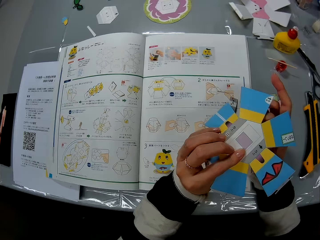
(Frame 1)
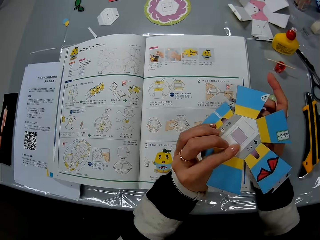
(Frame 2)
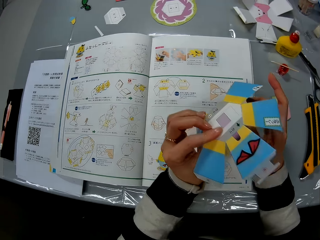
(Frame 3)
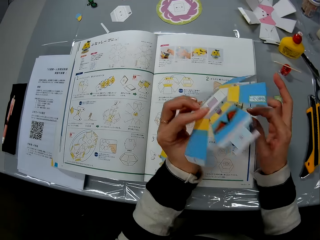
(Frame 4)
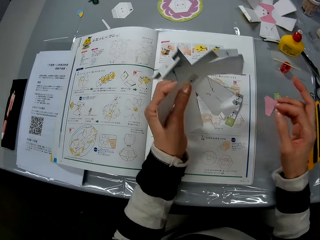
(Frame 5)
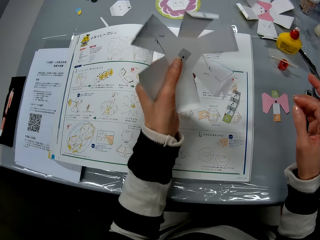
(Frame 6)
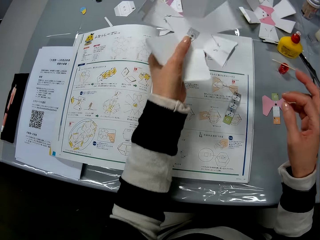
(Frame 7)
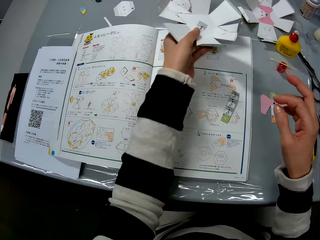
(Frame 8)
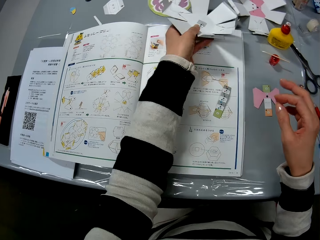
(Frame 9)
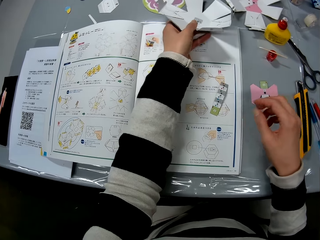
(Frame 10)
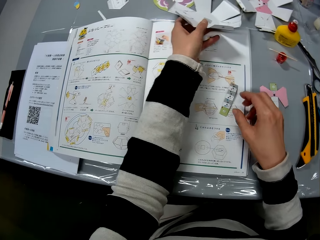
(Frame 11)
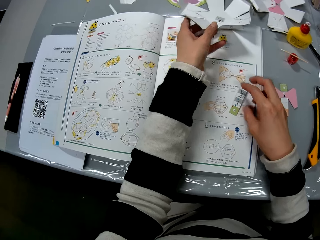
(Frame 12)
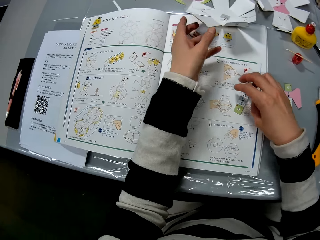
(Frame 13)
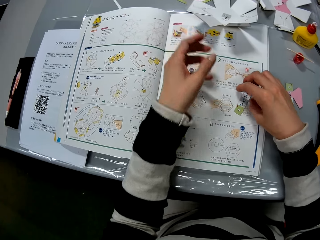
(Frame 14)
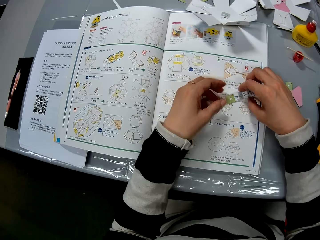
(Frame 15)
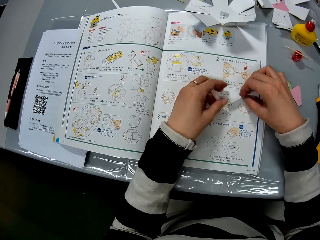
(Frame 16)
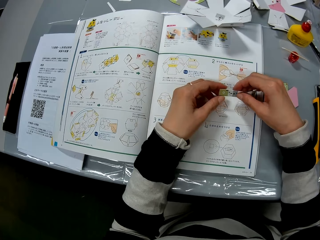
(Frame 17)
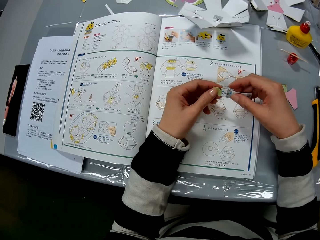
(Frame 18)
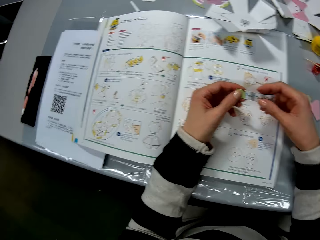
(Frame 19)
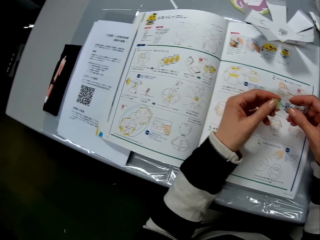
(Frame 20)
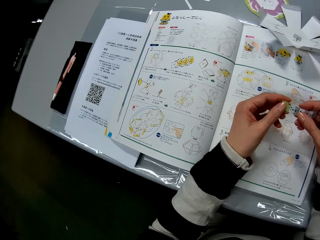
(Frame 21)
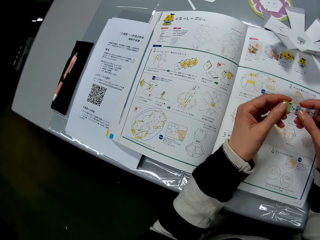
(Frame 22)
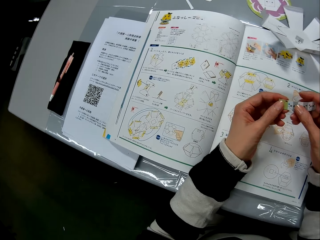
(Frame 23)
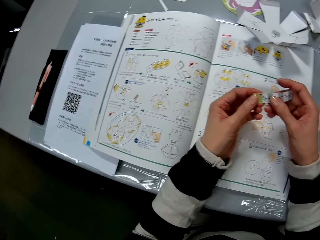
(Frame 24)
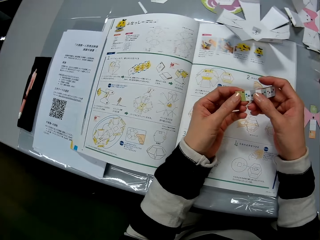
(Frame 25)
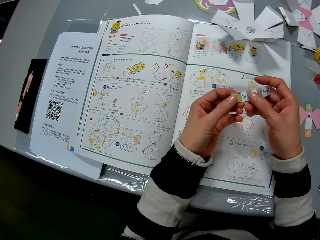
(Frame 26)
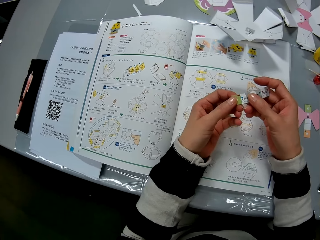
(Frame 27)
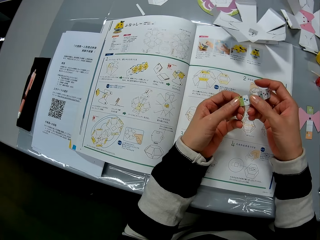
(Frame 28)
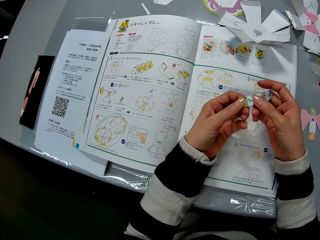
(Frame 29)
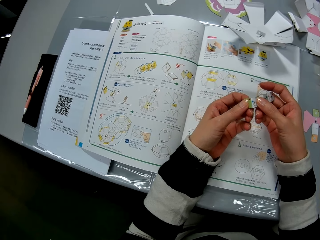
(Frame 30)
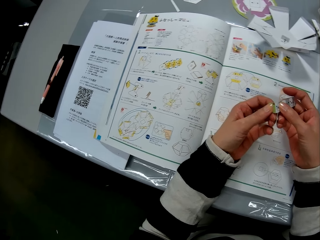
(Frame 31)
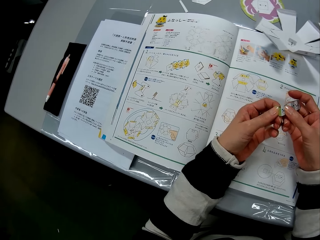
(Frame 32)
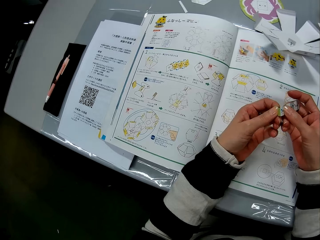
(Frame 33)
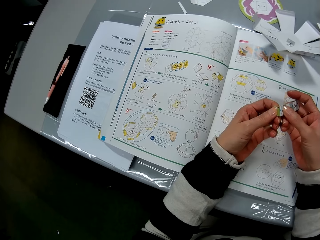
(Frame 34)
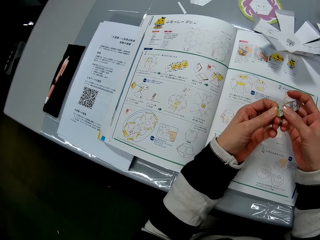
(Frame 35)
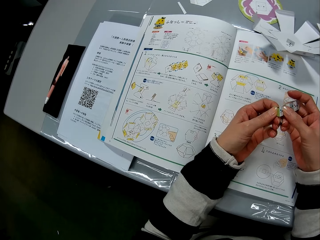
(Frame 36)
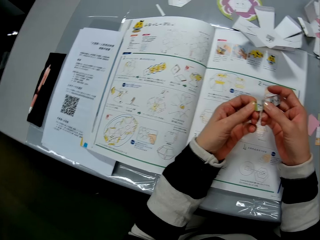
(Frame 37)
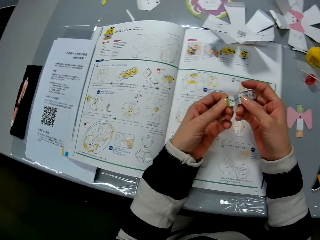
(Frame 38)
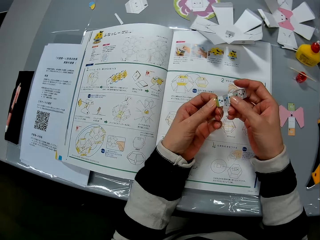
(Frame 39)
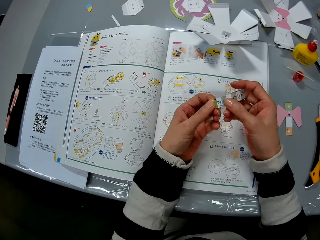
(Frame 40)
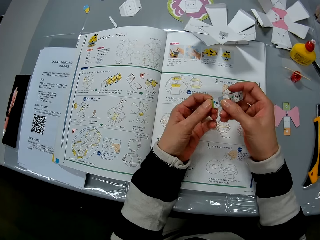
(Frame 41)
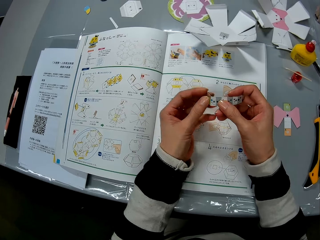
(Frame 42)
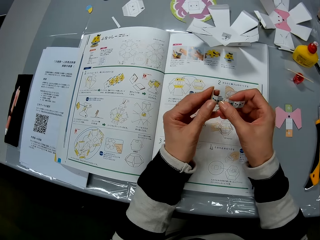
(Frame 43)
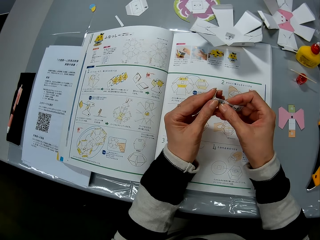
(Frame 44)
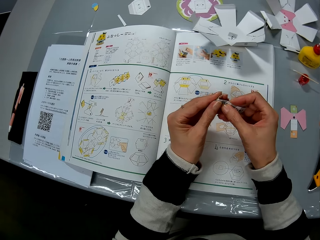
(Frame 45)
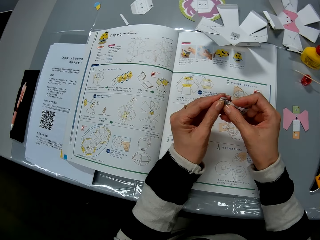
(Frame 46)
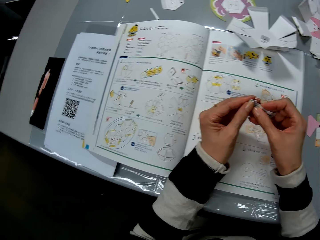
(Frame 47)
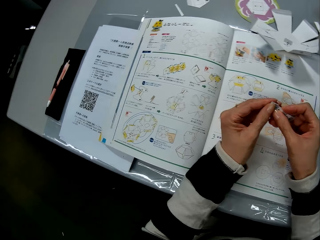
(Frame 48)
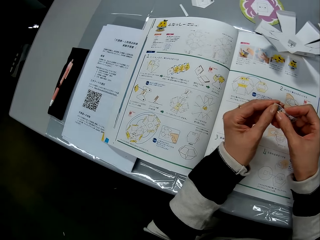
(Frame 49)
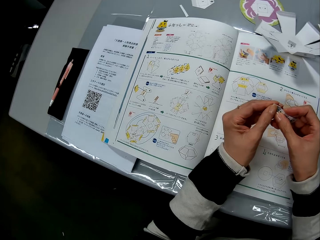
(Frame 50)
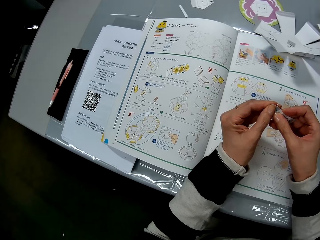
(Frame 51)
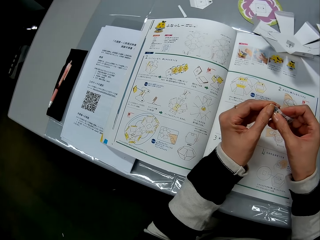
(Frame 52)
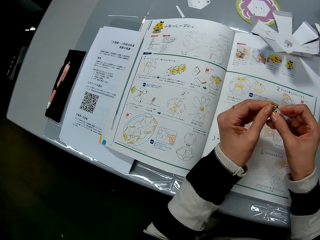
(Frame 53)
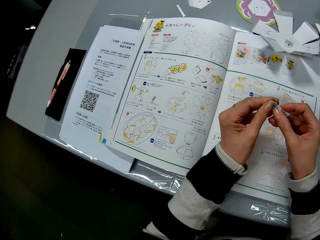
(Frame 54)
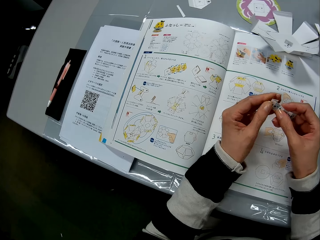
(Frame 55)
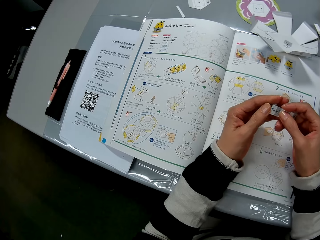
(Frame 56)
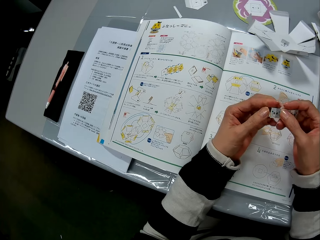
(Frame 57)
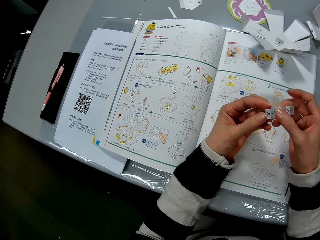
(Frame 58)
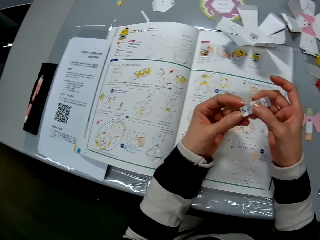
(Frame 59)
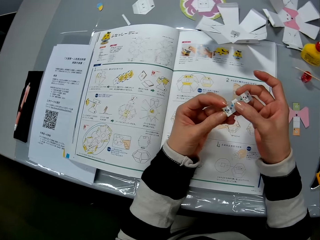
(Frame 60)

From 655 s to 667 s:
The camera wearer turns over the craft paper in her hands. She drops the craft paper on the table. She picks up the piece of craft paper from the instruction manual. She folds the piece of craft paper with her hands.

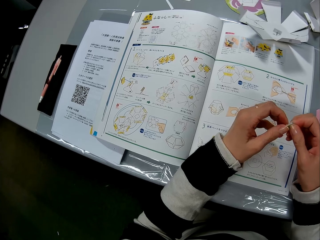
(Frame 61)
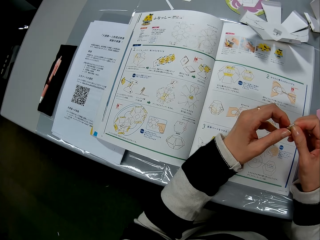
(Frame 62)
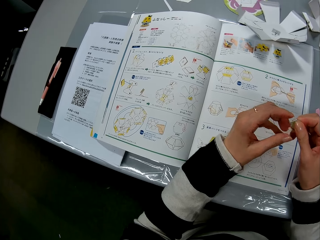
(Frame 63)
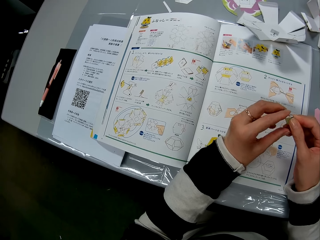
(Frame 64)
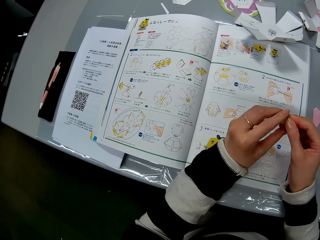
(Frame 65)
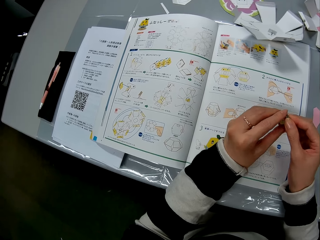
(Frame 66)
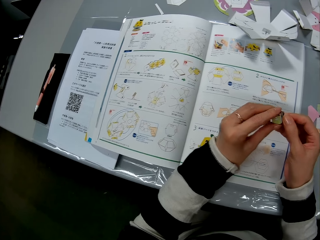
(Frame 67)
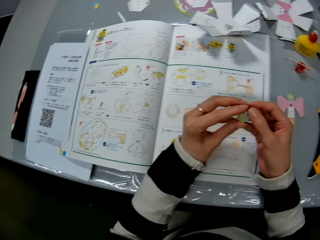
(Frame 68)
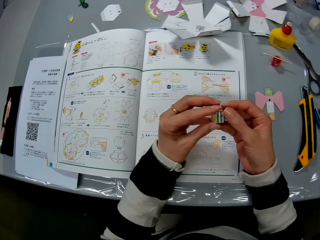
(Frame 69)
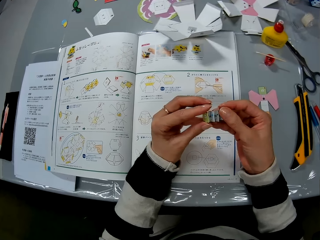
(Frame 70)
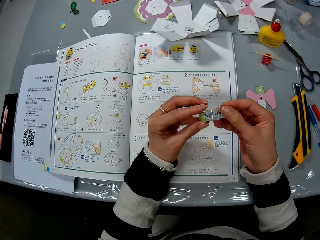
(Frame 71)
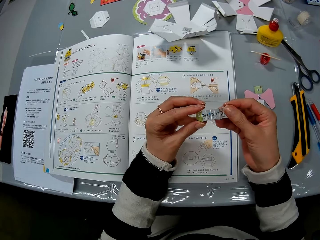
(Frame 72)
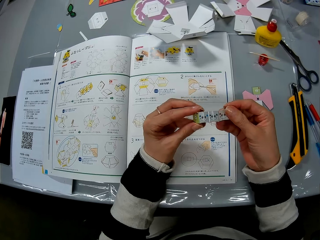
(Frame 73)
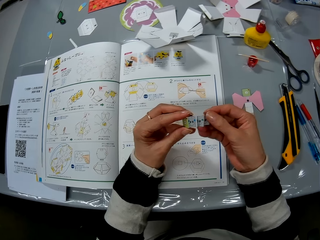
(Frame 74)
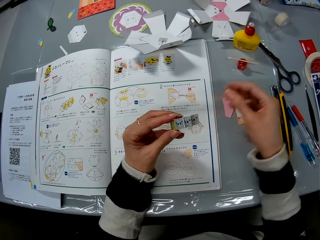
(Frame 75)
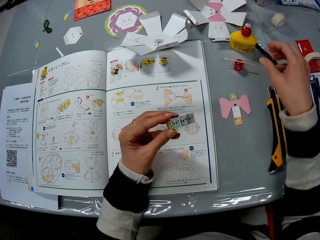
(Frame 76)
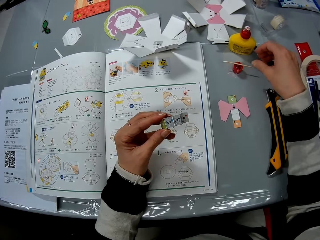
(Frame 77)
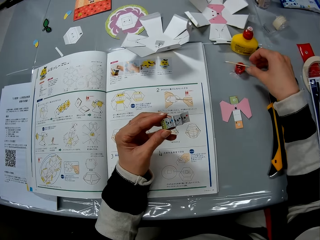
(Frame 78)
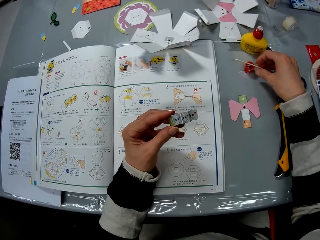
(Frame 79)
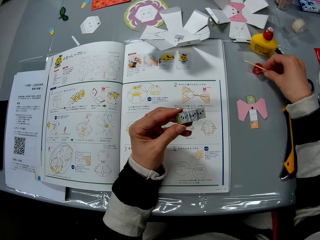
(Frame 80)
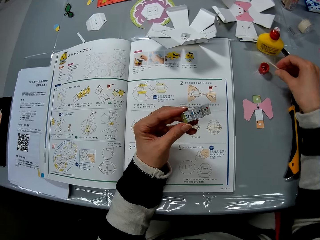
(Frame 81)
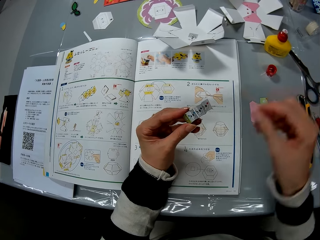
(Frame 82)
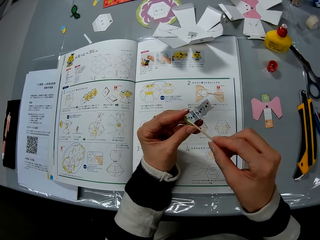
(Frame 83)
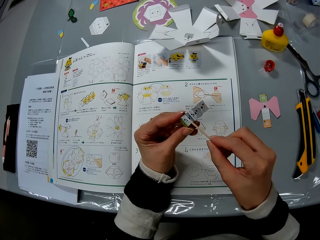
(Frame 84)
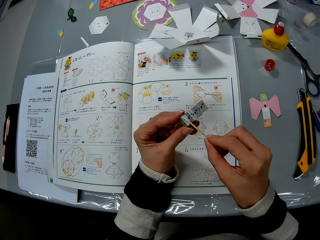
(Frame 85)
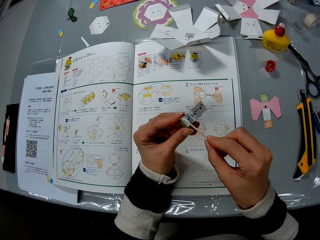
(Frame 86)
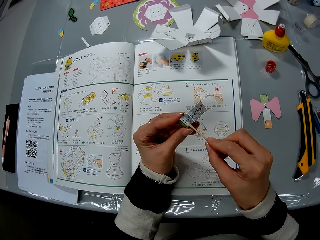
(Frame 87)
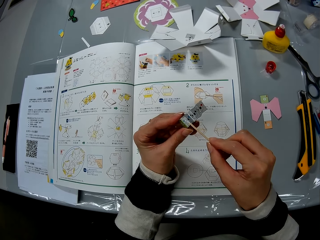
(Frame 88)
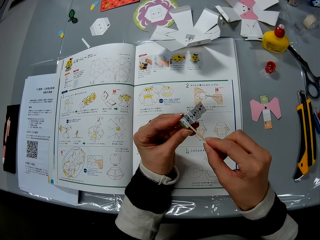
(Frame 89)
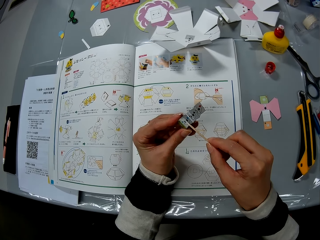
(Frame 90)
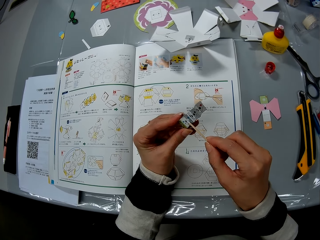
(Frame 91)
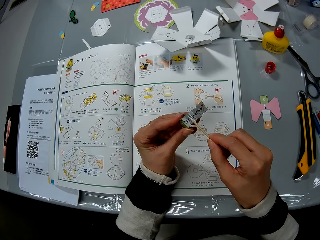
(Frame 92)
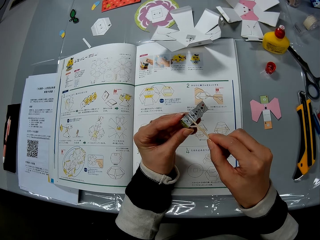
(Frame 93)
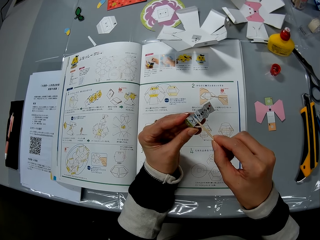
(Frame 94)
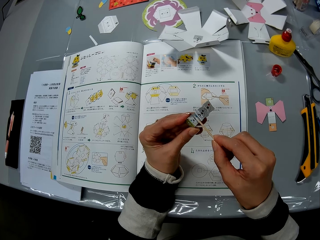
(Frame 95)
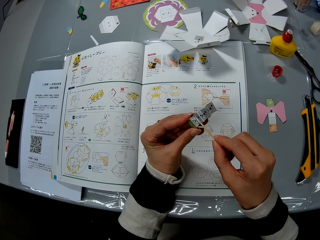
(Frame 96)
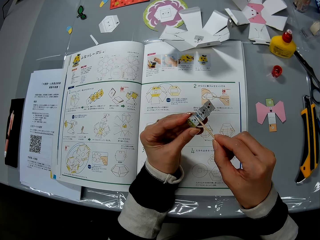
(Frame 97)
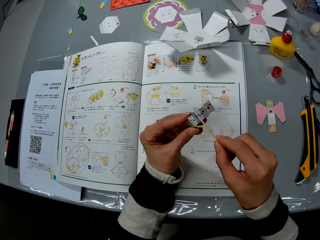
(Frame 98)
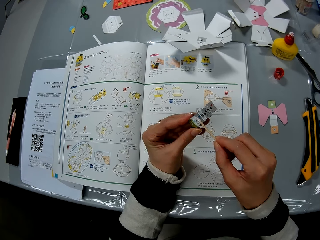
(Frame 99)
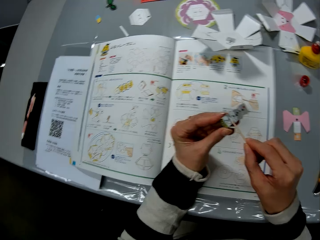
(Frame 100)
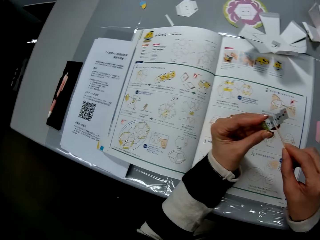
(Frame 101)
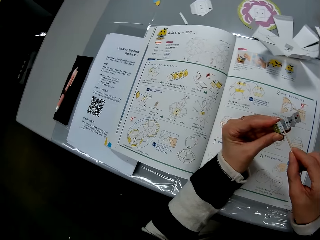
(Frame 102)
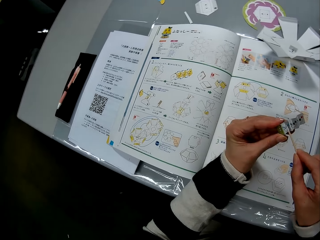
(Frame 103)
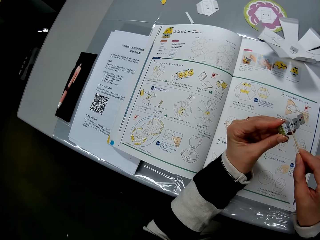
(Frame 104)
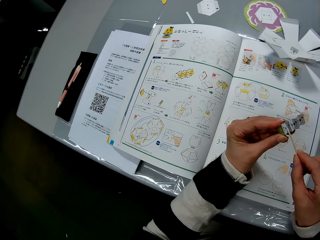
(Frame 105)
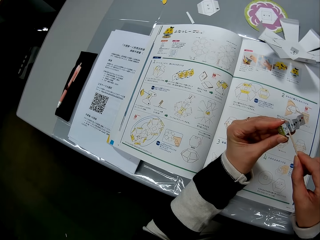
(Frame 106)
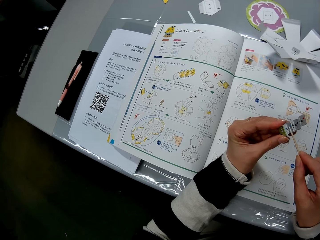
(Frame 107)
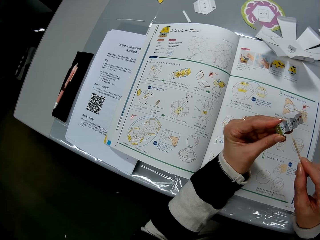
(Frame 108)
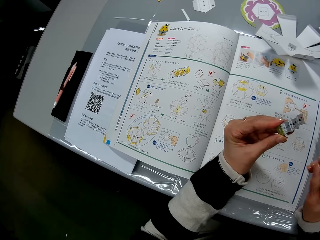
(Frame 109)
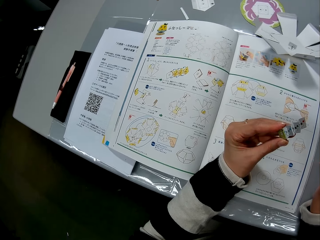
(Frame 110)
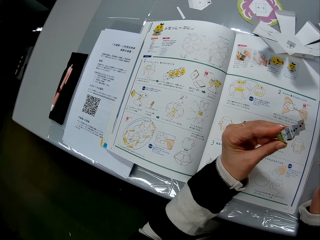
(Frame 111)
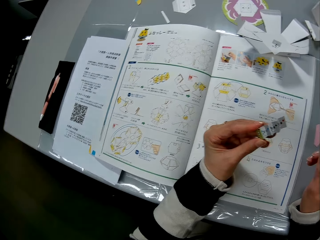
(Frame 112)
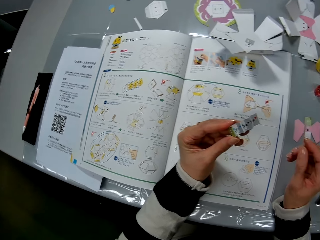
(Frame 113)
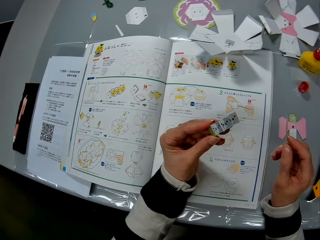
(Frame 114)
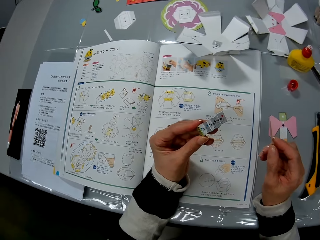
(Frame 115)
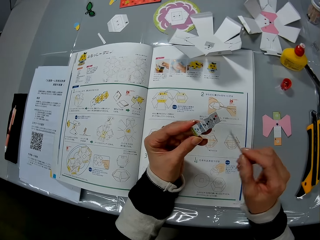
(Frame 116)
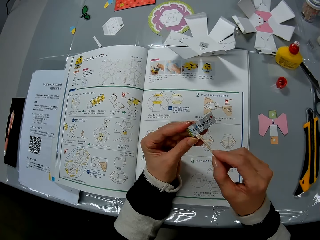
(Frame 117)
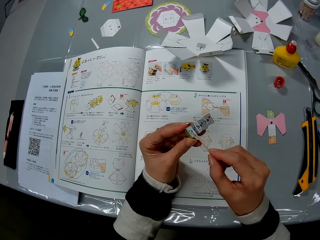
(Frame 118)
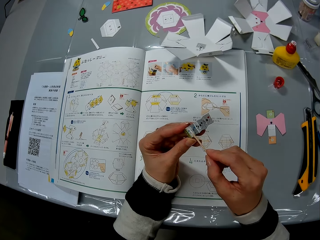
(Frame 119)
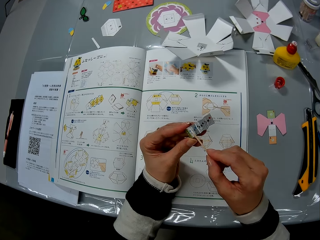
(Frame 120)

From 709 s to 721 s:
The camera wearer stretches the piece of craft paper in her hands. She unfolds the card. She picks up a stick or toothpick from a glue bottle cap. She applies the glue on the piece of craft paper with the stick. She places the toothpick on the card. She rubs the toothpick on the card. She removes the stick from the piece of craft paper.
